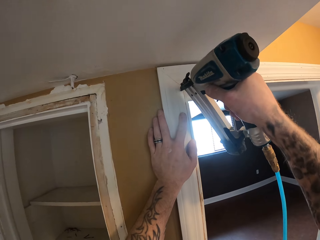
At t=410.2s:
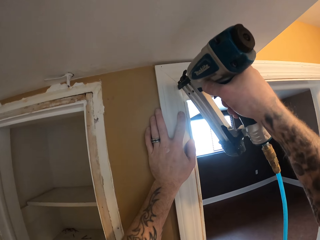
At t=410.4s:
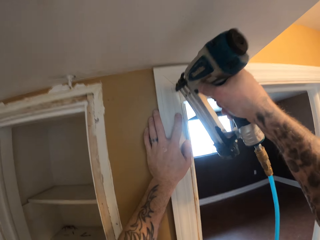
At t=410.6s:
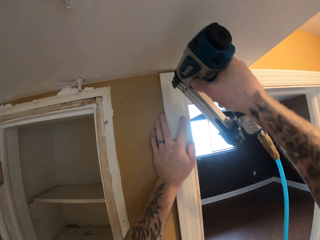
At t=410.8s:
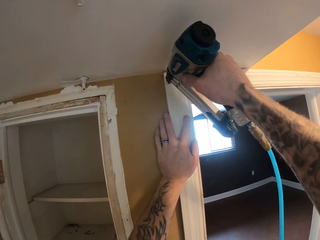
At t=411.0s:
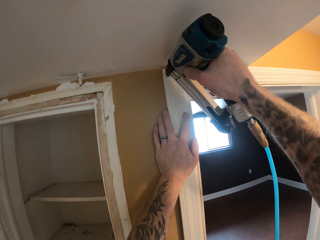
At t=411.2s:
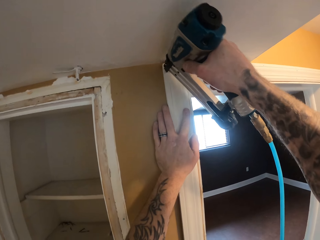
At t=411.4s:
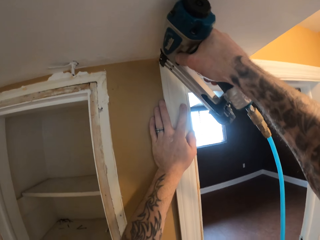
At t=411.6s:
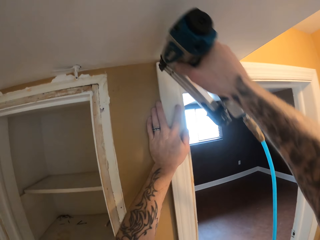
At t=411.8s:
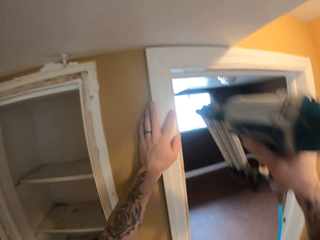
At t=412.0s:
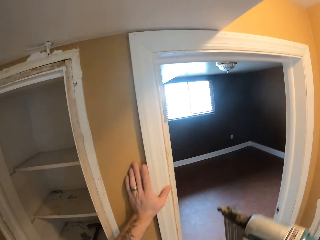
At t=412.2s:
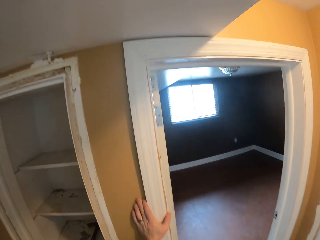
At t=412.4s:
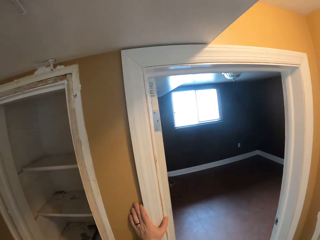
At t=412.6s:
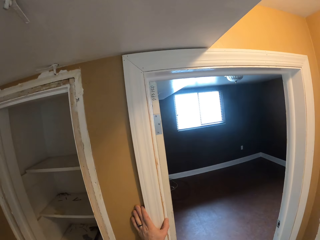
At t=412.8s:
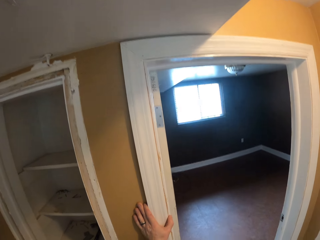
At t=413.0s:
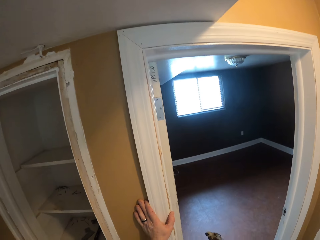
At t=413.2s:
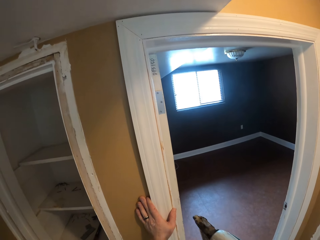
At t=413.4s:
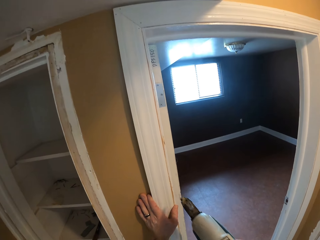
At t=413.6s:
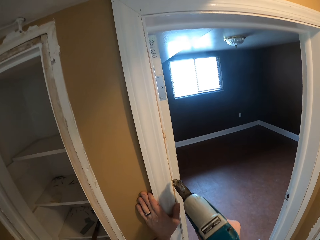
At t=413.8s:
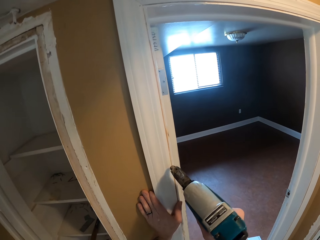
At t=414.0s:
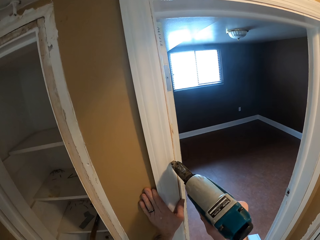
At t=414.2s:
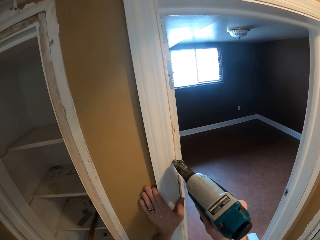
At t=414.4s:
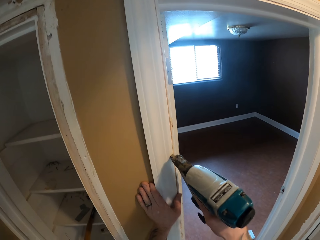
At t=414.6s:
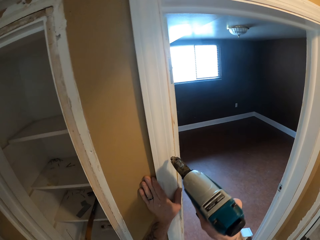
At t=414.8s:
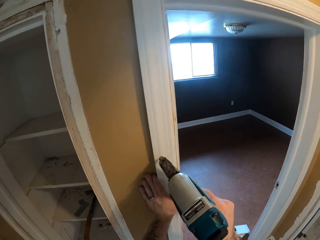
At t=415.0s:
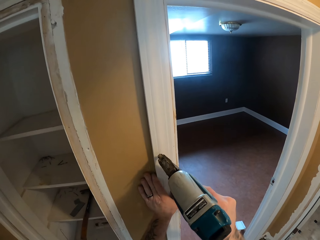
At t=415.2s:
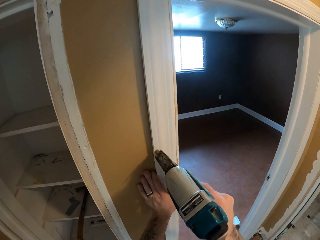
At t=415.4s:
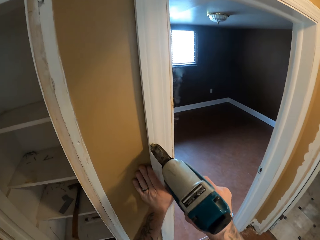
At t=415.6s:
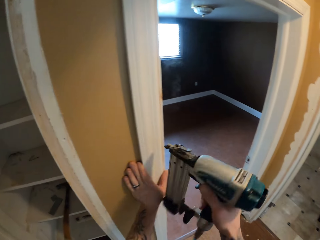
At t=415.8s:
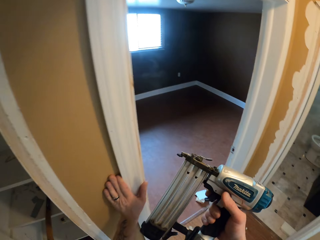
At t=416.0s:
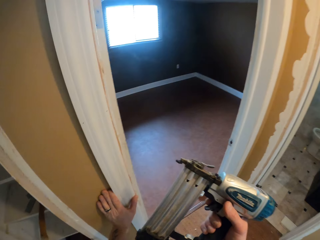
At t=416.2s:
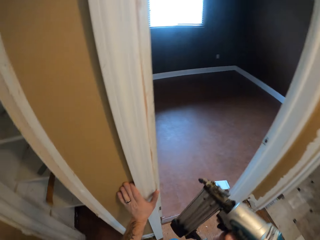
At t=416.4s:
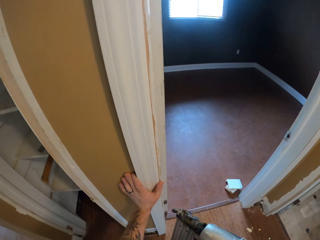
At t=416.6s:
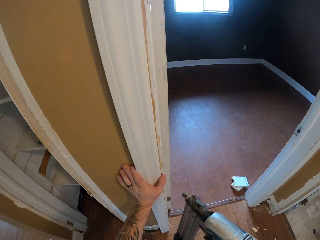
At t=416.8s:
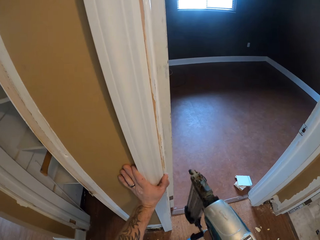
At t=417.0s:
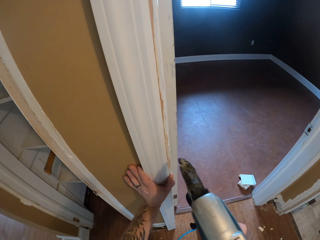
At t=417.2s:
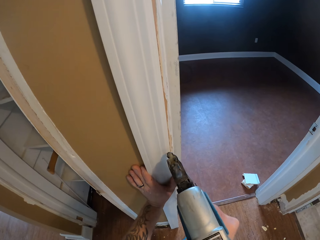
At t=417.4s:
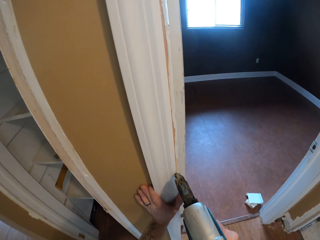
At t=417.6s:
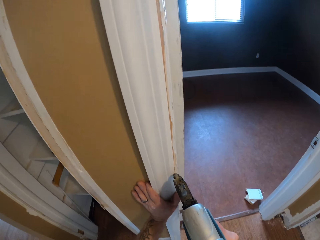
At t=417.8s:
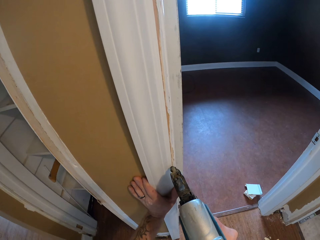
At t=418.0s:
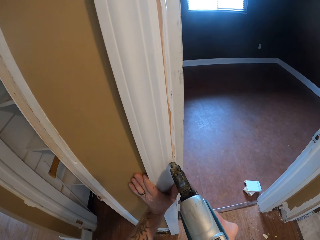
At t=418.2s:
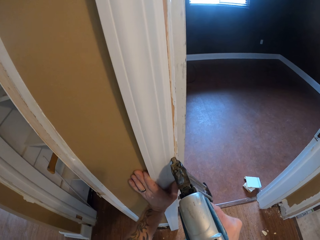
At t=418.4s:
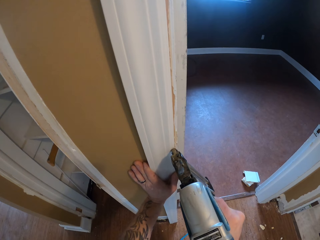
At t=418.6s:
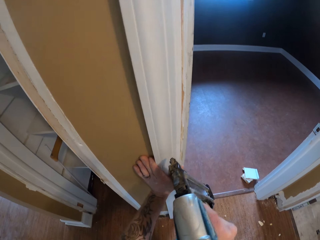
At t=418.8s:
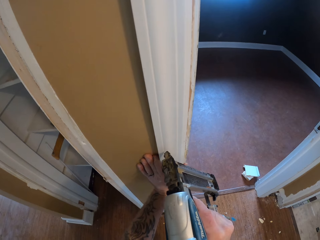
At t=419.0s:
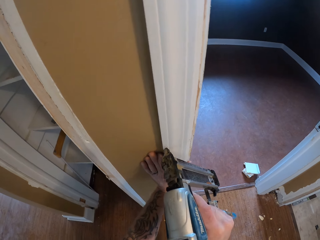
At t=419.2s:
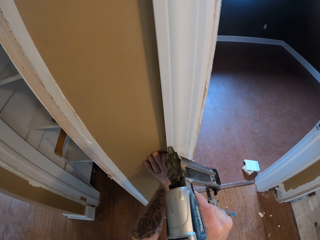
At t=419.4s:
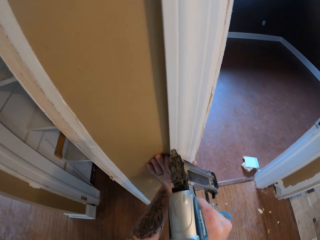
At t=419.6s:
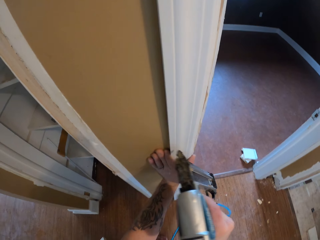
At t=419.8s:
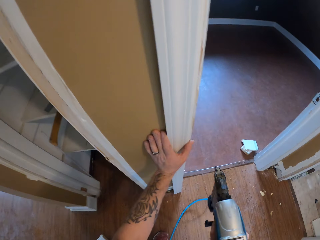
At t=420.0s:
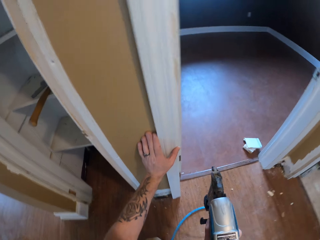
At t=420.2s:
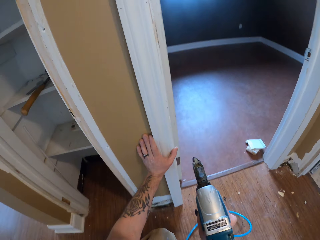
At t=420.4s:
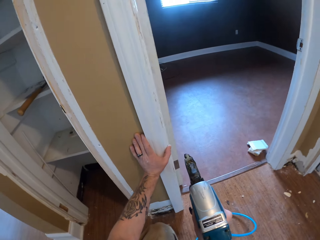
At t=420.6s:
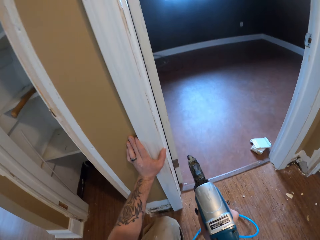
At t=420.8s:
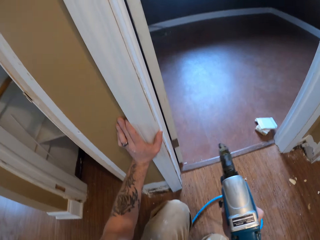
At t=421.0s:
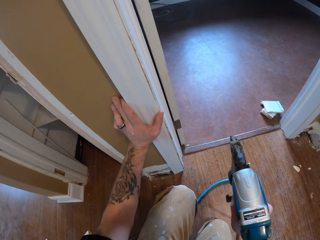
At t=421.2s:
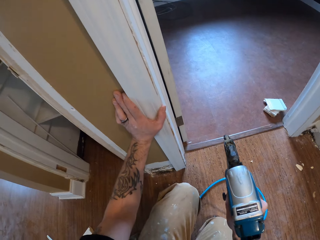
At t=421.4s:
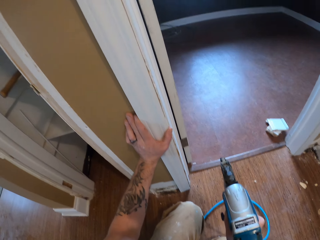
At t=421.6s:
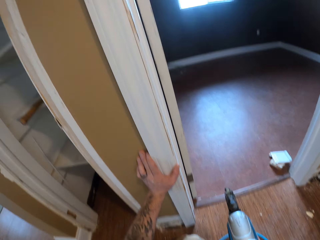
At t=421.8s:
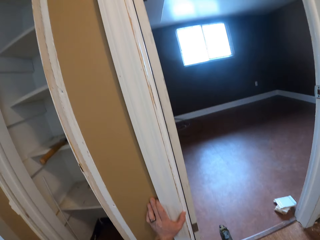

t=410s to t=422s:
The camera wearer puts a nail into the wood on the door with the nail gun. They put a nail into the wood with the nail gun repeatedly.

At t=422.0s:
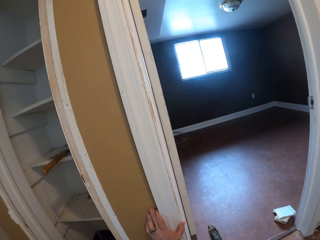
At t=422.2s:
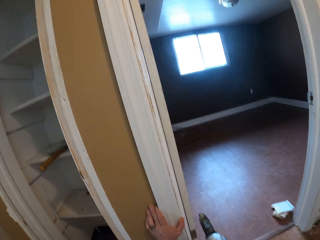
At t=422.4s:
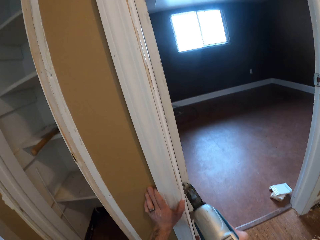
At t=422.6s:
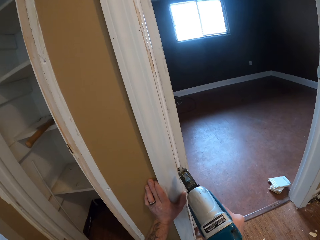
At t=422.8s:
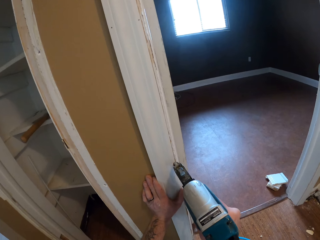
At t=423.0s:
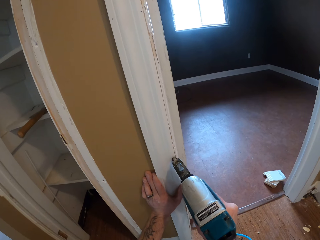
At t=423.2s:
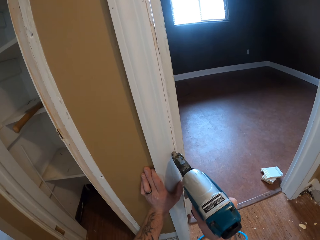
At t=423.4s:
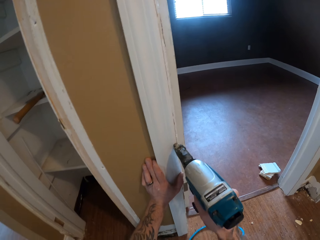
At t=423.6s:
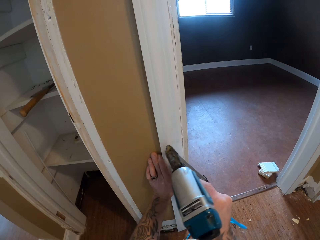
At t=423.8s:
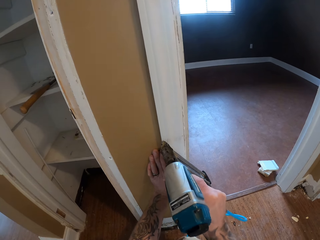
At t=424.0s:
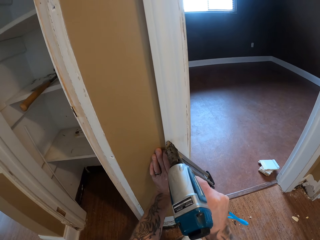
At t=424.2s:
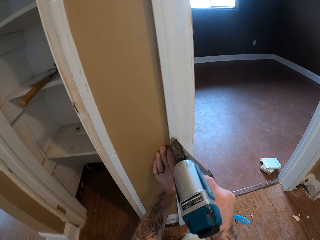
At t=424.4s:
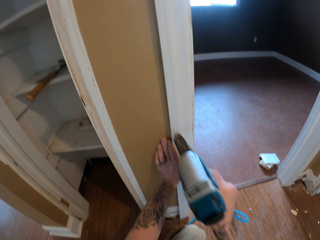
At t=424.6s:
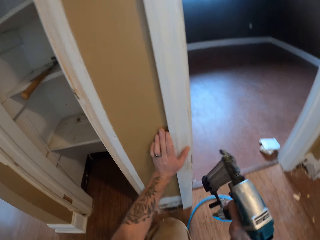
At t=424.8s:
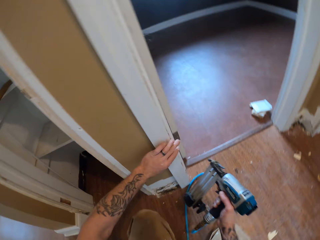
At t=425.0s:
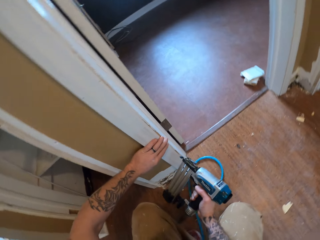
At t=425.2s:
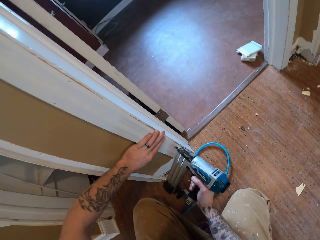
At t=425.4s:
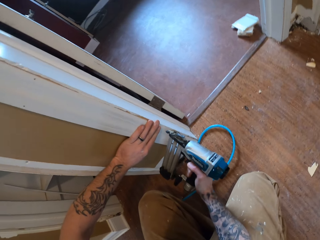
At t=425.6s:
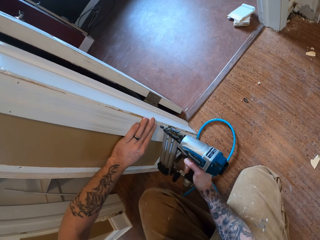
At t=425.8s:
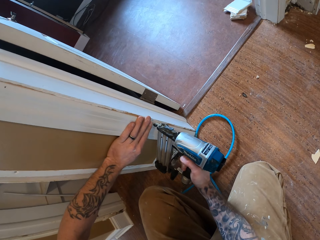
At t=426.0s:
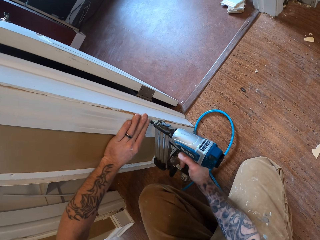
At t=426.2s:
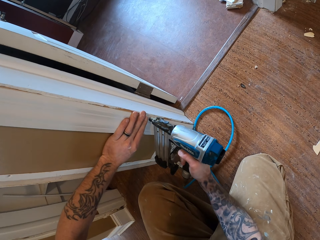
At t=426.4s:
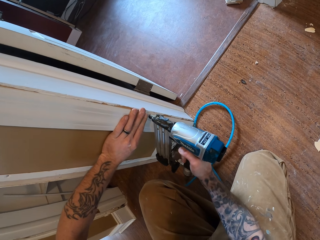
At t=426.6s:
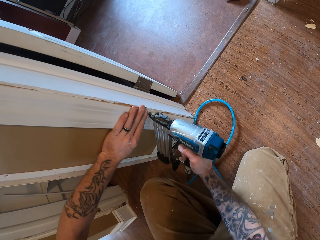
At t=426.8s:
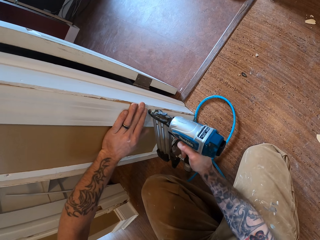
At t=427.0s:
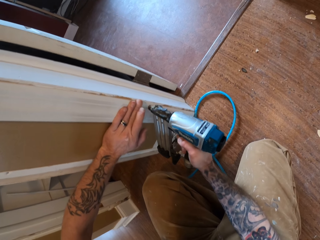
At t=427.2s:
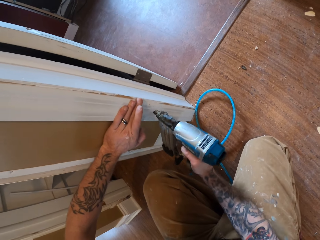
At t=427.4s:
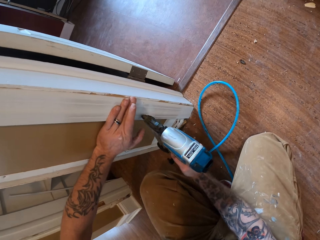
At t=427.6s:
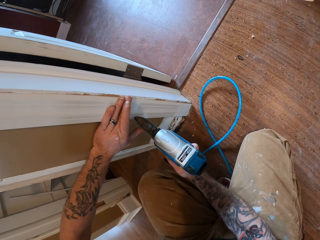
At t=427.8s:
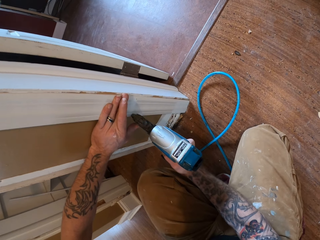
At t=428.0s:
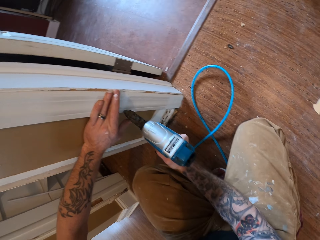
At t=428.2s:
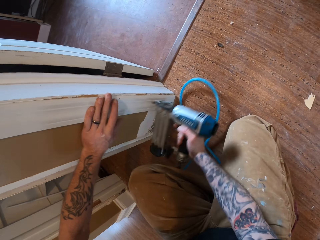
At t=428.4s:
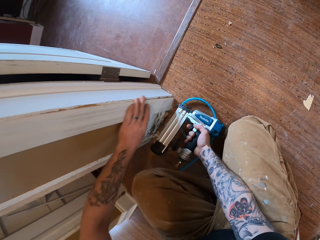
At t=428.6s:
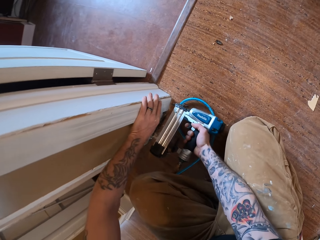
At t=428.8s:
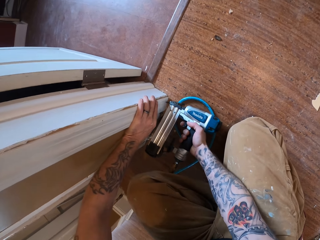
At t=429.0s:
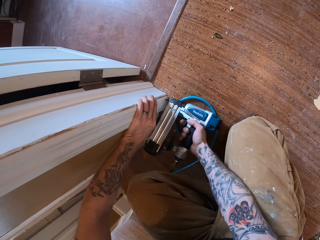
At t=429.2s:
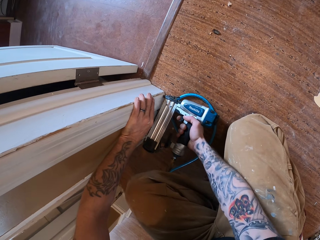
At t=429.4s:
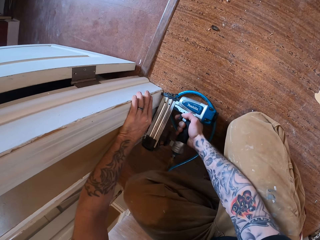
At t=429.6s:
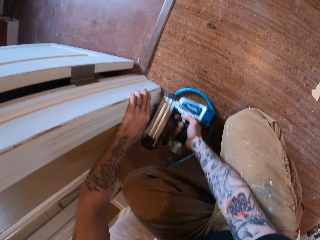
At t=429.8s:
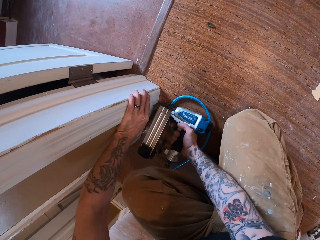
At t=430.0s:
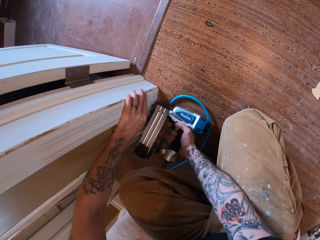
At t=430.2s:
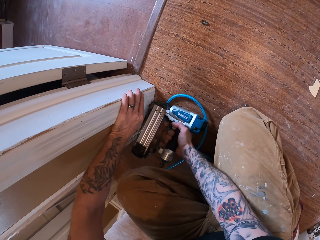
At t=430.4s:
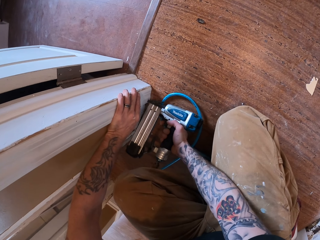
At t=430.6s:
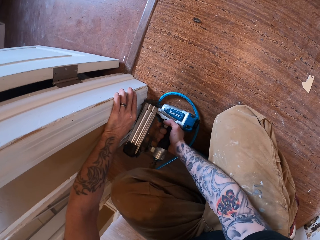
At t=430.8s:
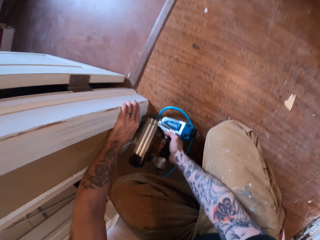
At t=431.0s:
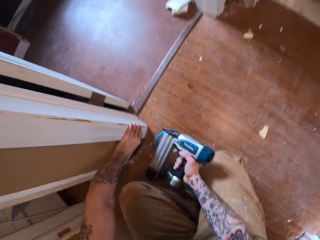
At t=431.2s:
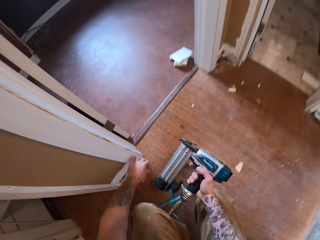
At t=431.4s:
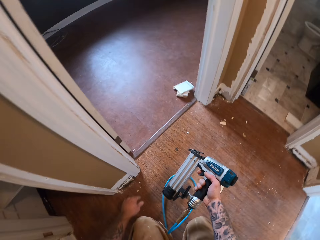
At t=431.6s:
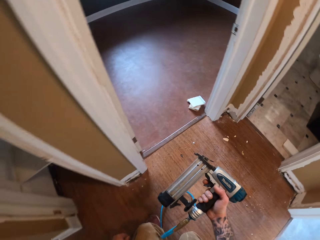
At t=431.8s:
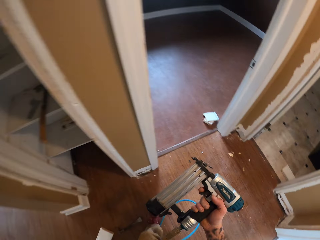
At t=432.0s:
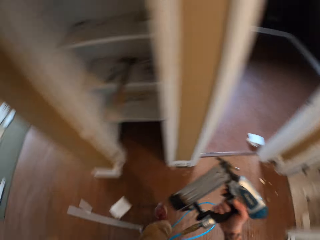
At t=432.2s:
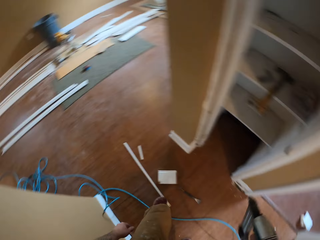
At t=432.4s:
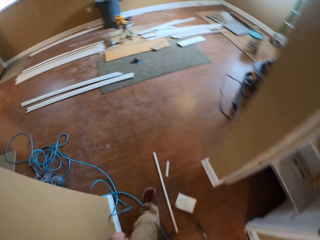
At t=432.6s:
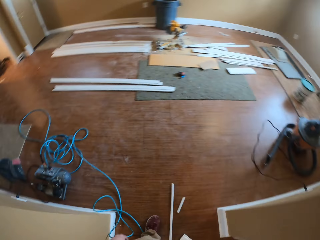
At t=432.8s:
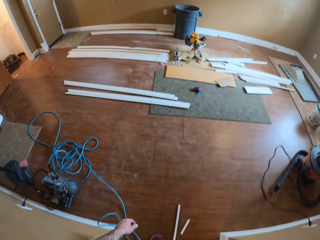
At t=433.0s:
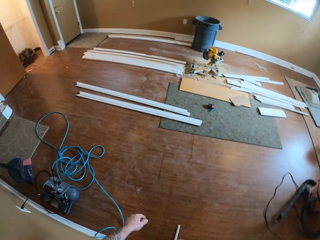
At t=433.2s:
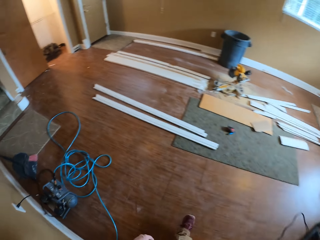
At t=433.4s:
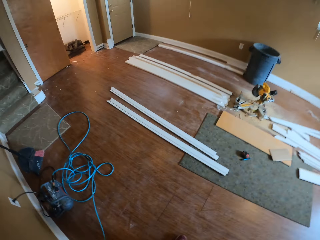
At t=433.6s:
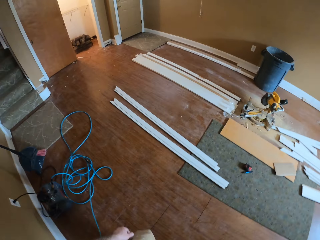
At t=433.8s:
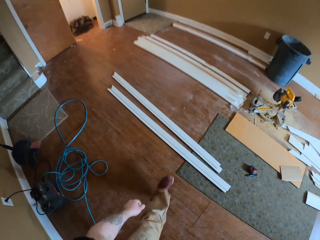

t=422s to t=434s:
The camera wearer puts a nail into the wood with the nail gun. They put a nail into the wood with the nail gun repeatedly.
